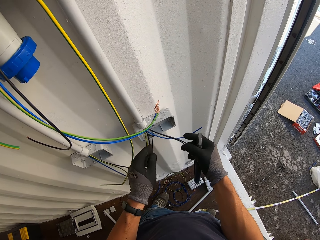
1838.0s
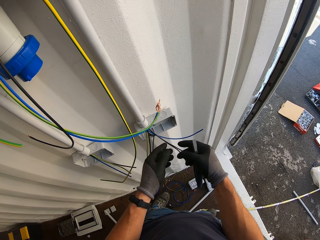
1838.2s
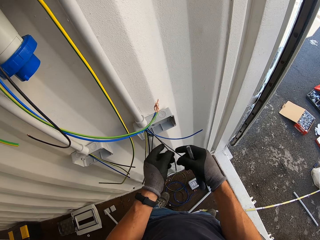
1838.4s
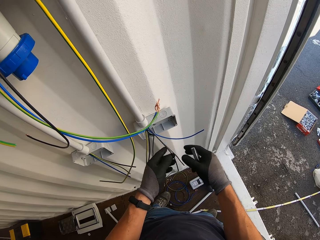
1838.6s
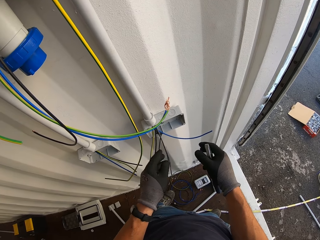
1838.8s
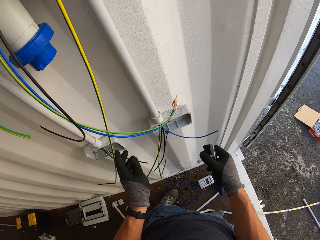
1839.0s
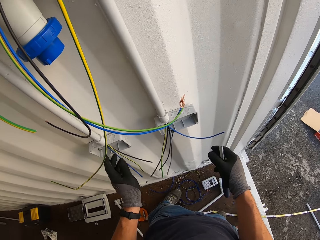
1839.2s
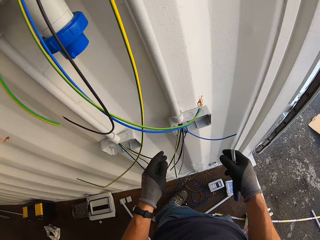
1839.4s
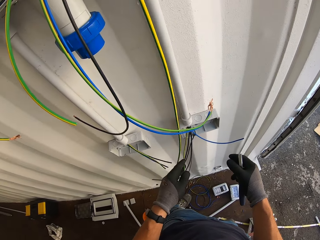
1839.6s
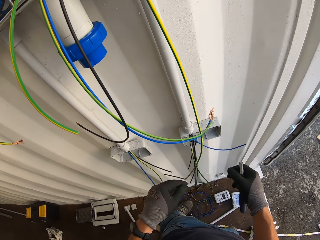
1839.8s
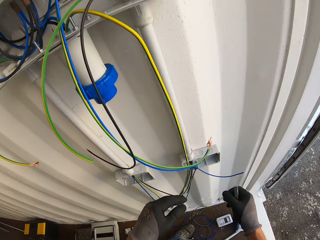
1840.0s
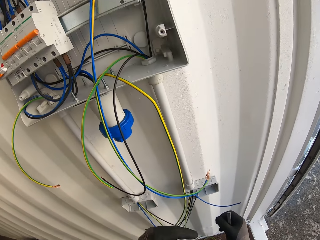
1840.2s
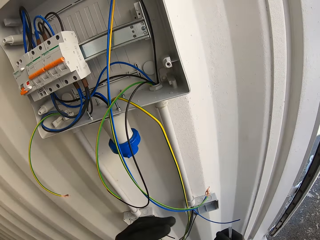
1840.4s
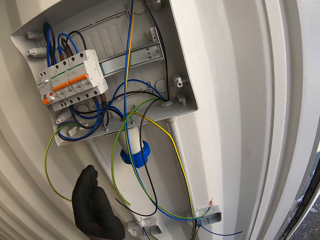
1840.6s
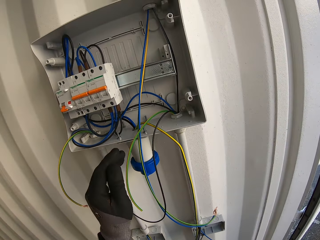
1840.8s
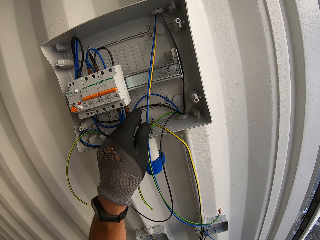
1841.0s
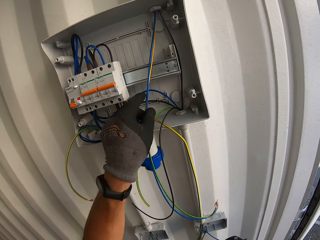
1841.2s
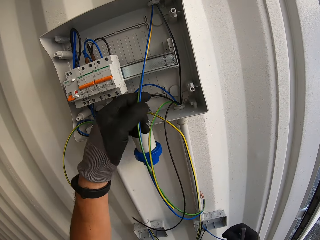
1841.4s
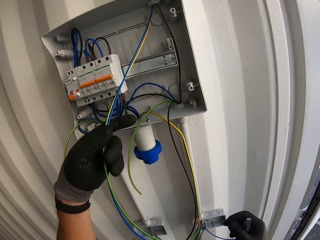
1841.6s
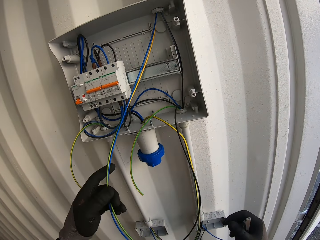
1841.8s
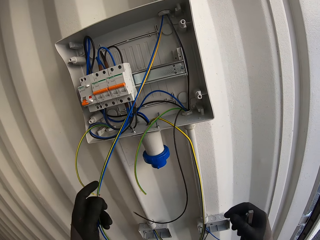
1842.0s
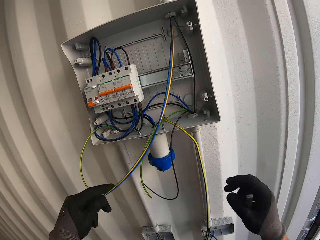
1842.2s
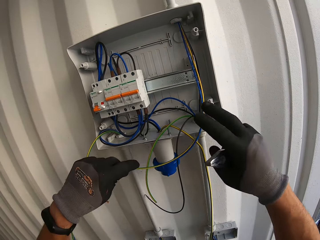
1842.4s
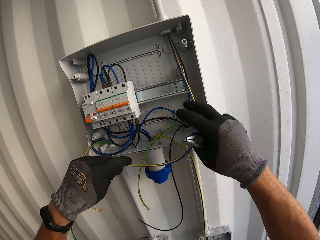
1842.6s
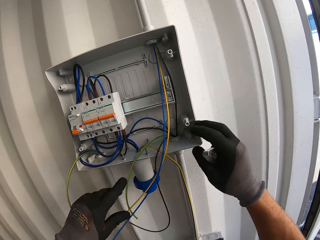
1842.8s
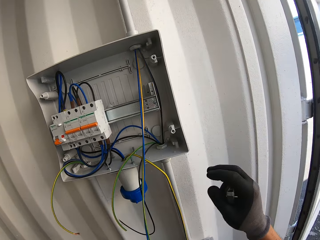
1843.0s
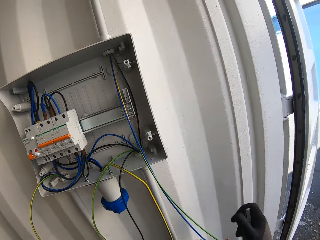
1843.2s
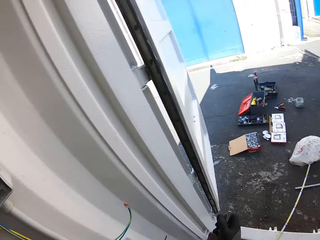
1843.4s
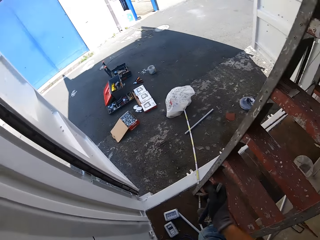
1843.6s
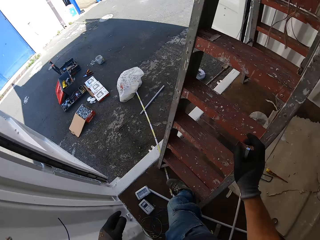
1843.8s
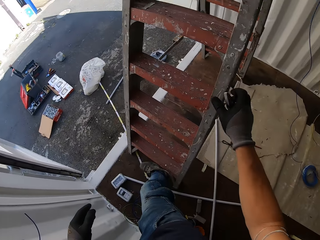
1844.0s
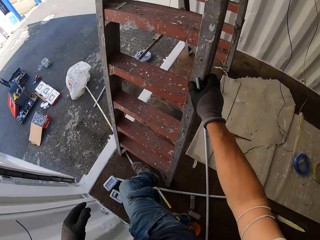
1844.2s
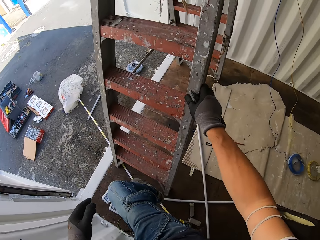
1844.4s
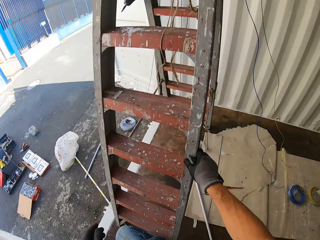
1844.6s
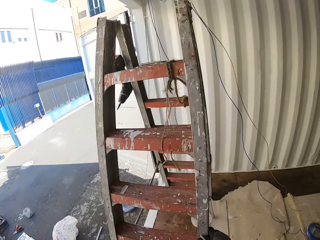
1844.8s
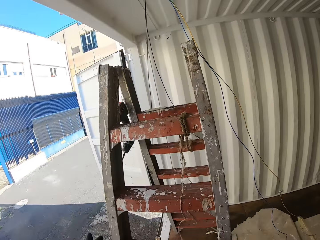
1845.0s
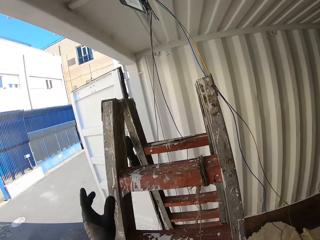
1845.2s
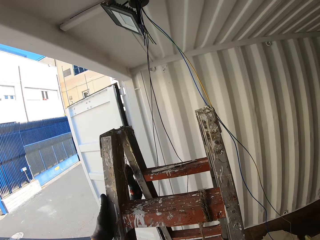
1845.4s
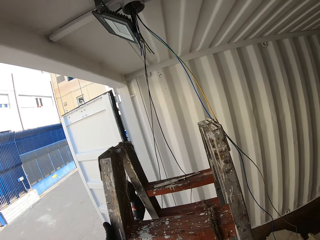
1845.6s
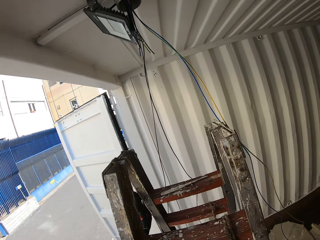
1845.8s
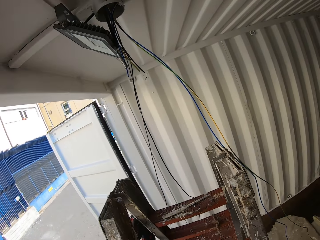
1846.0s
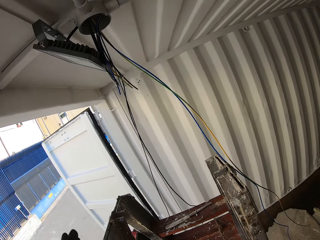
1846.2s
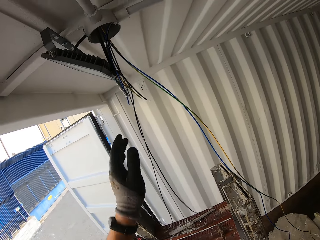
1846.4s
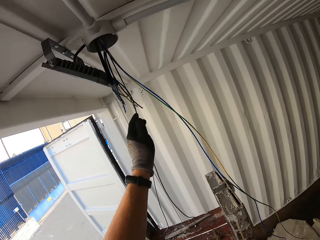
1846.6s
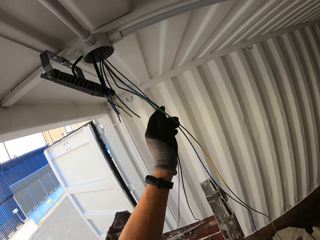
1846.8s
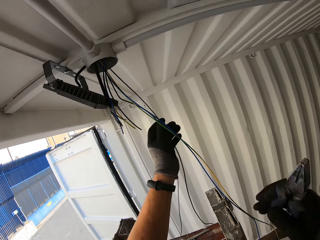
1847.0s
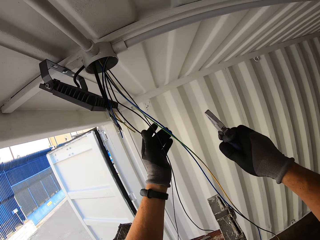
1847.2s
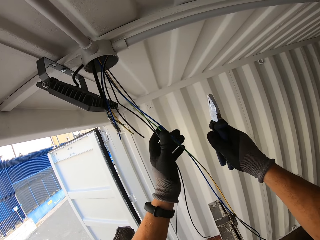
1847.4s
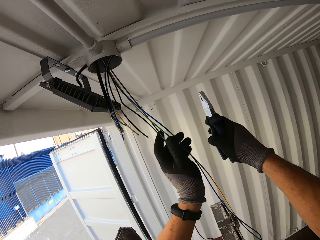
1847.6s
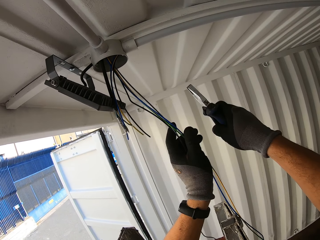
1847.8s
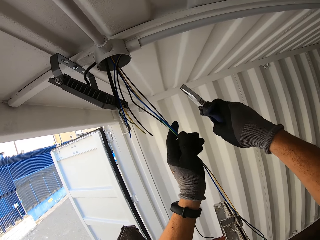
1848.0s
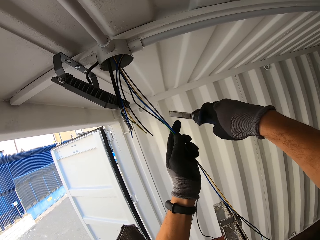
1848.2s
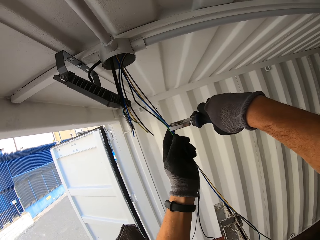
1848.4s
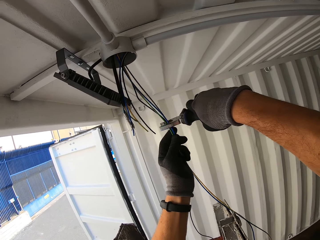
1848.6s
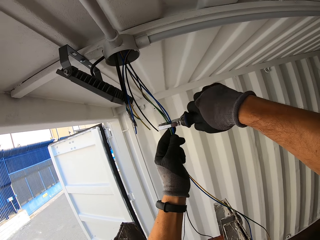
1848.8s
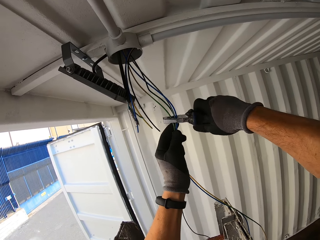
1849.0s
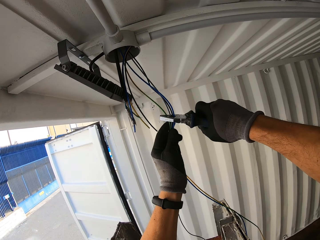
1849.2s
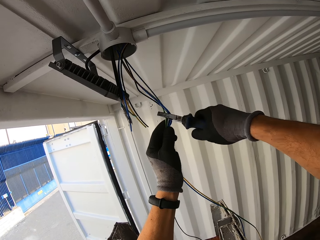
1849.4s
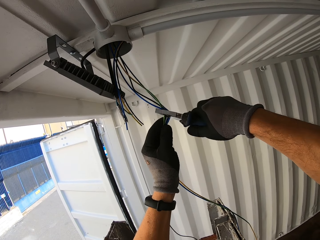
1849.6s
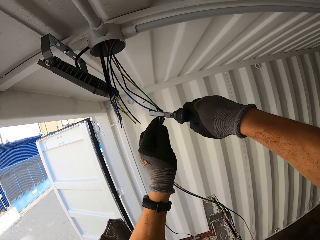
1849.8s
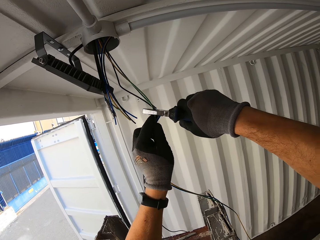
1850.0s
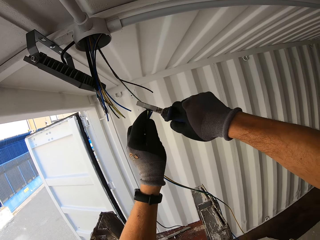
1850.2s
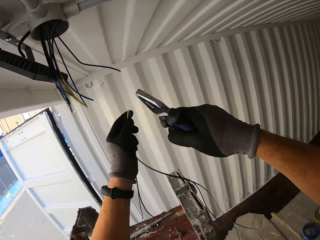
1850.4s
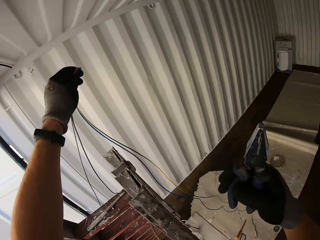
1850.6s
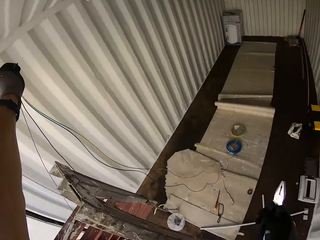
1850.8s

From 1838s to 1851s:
The camera wearer holds pliers. They touch the wires on the consumer unit box. They turn around with the pliers. They climb the ladder with the pliers. They hold the wires and pliers. They cut the wires with the pliers.

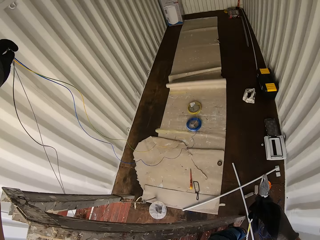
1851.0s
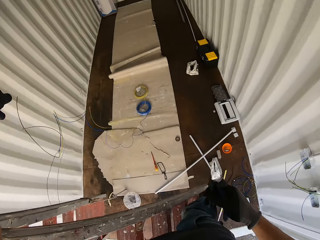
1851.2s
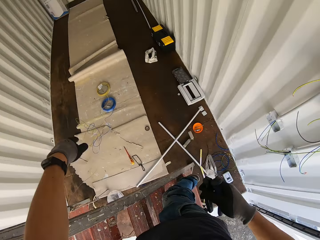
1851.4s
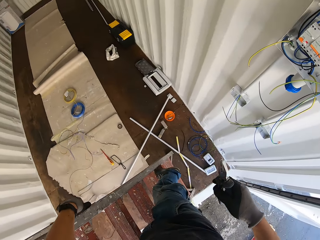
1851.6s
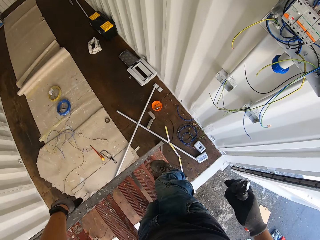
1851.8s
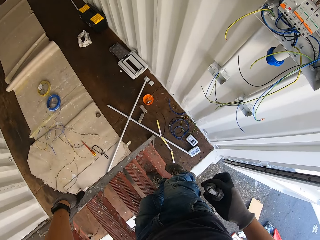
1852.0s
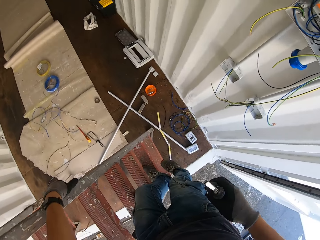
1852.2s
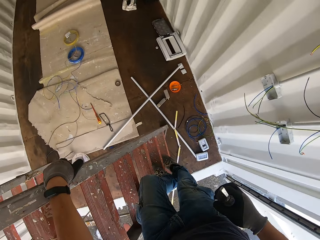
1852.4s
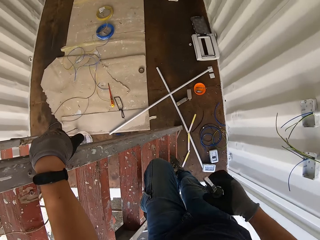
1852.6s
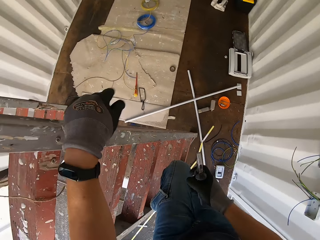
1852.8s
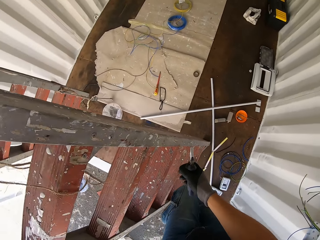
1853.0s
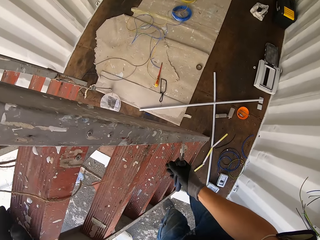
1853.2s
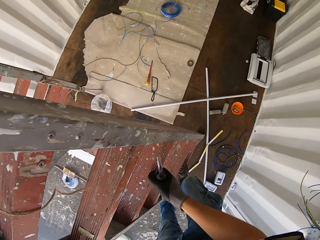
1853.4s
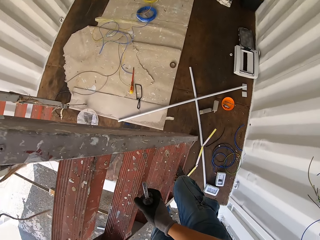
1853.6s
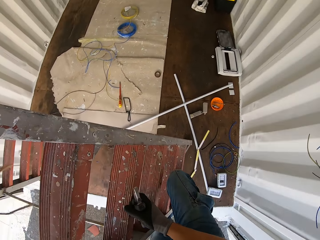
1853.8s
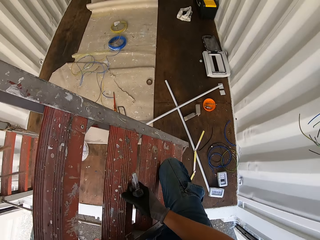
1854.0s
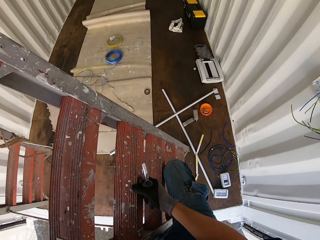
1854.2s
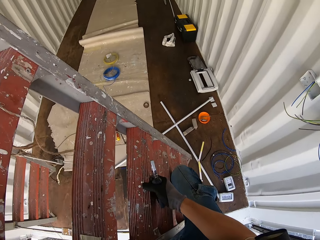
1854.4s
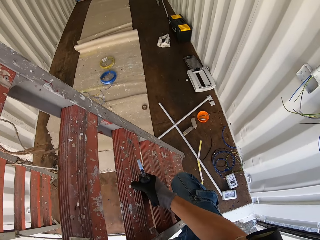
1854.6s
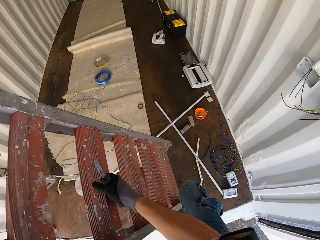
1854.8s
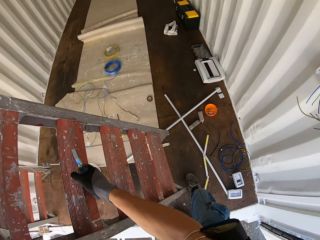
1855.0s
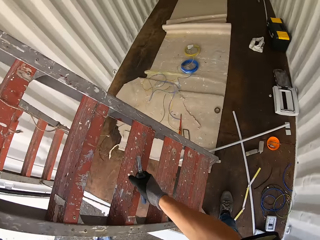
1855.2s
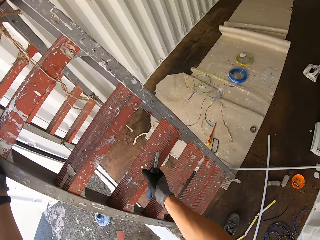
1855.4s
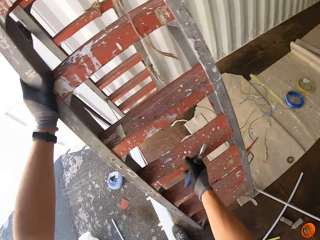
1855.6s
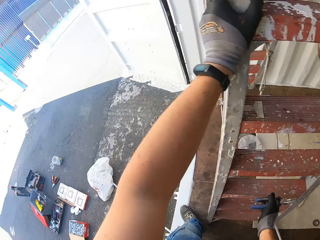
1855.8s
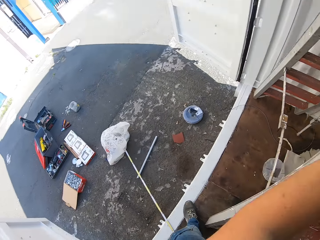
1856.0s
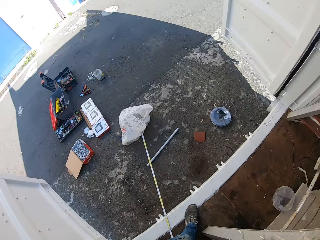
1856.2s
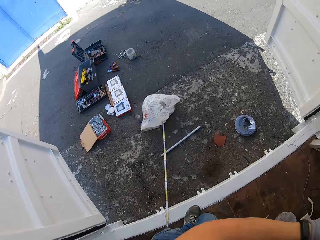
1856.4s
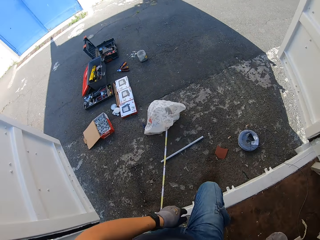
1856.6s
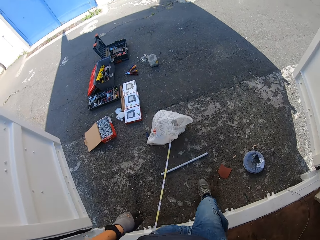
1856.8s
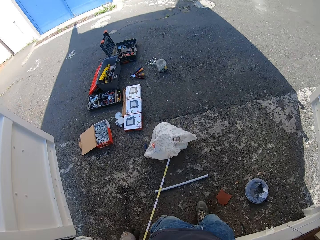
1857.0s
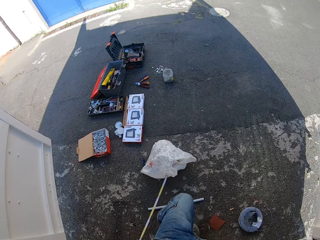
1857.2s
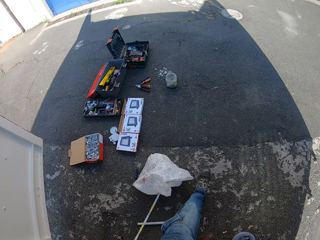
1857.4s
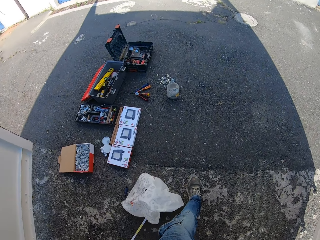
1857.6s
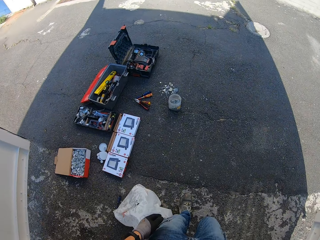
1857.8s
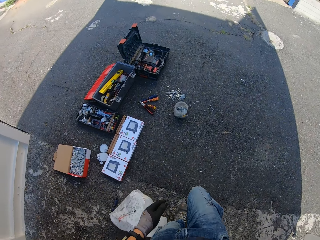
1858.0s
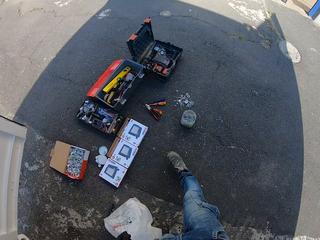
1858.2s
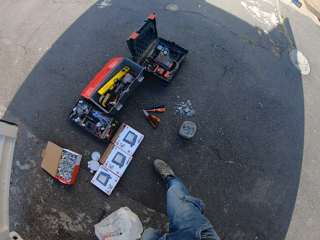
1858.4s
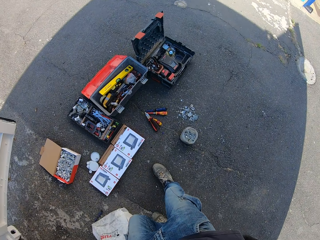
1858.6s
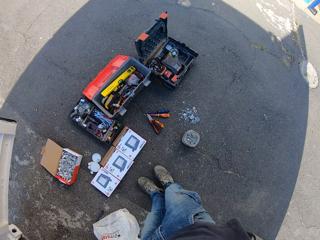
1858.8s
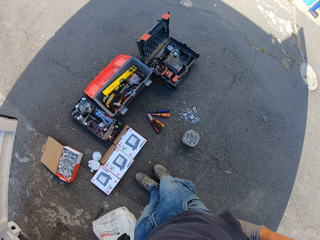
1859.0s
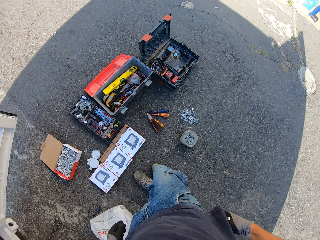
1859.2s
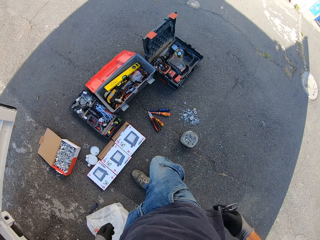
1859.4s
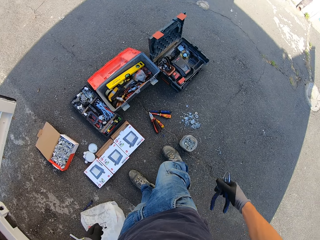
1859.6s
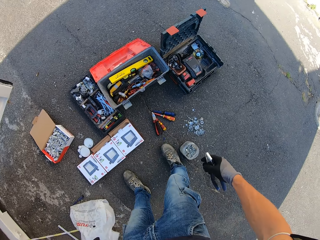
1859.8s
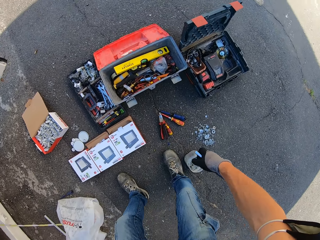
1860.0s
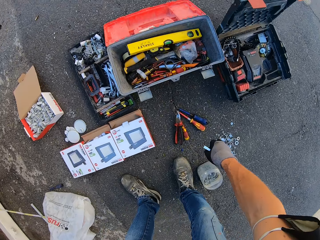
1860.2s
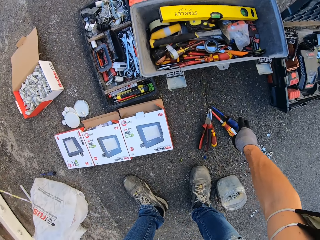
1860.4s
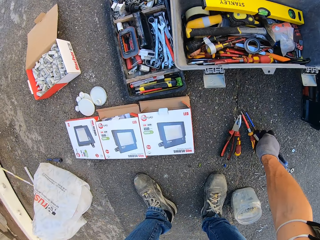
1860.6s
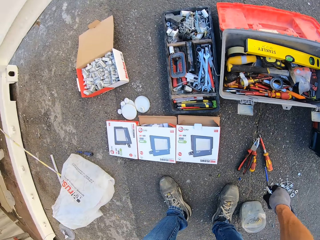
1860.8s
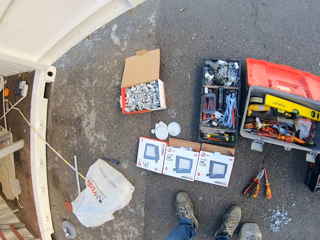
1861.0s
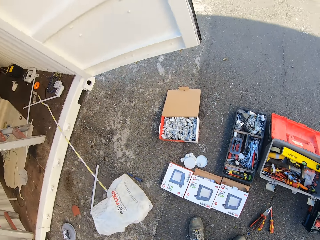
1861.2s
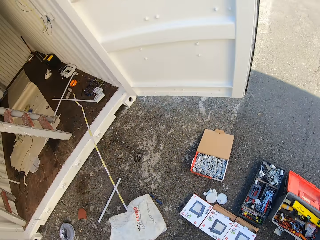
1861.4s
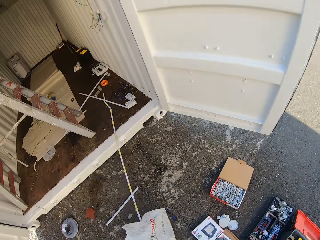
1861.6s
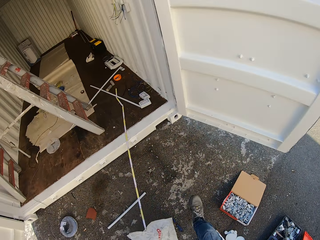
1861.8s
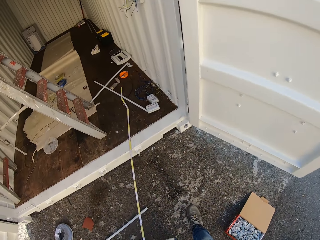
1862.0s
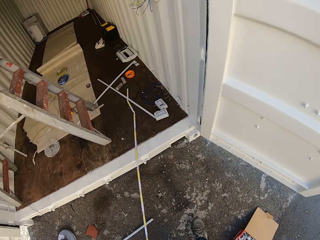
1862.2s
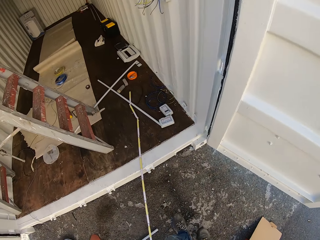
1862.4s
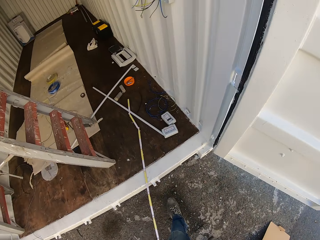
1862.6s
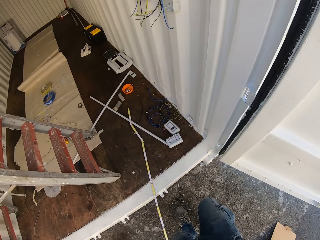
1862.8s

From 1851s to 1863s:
The camera wearer drops wires on the floor. They hold pliers. They go down the ladder with the pliers. They hold the pliers. They move the ladder. They exit the container house. They take the pliers from the pocket. They bend down with the pliers. They hold the pliers. They grab a screwdriver or screw from the ground. They walk back into the container house with the pliers and screwdriver.
